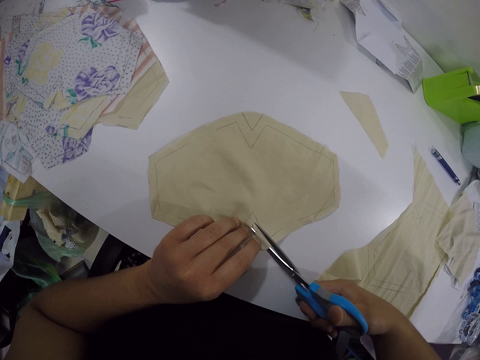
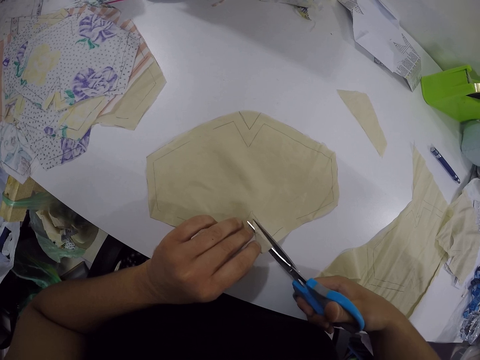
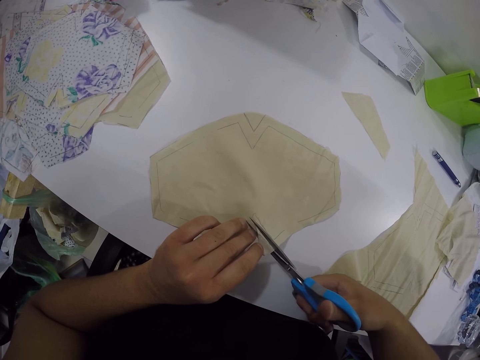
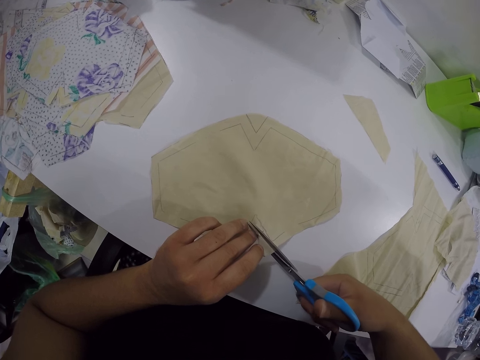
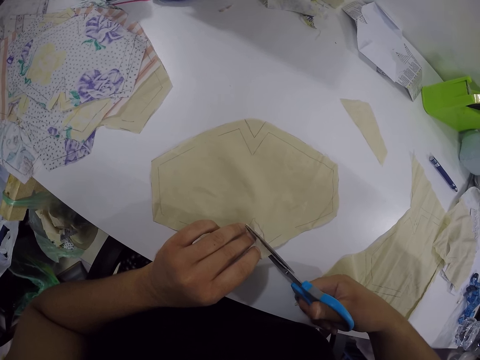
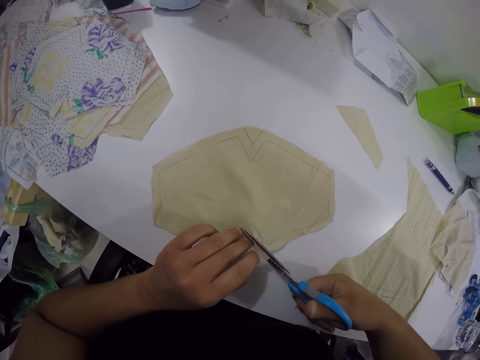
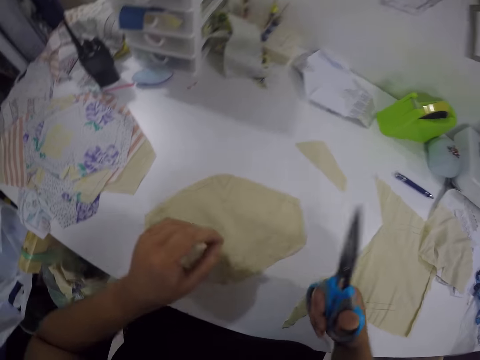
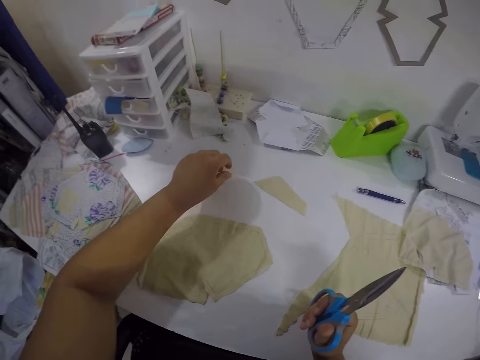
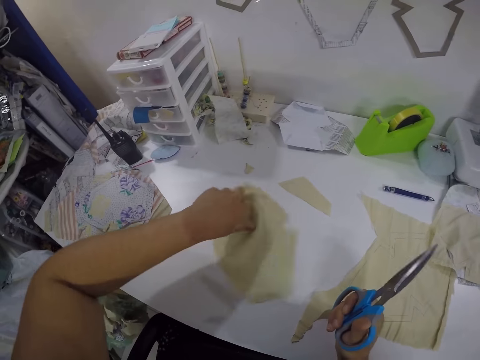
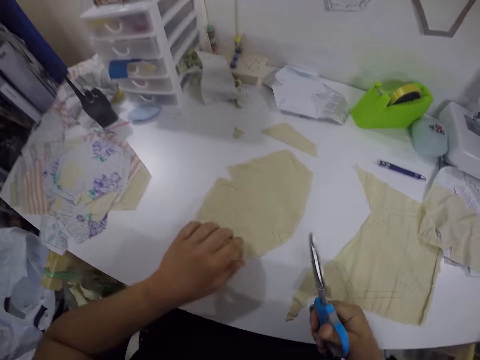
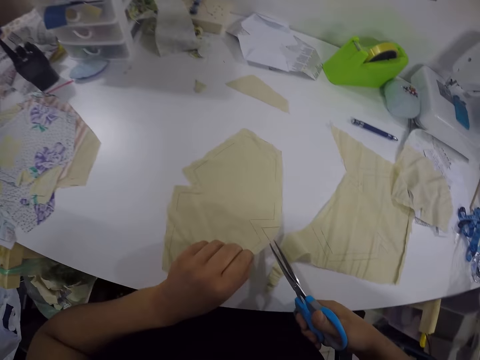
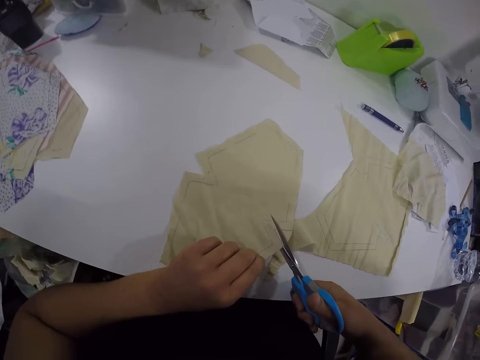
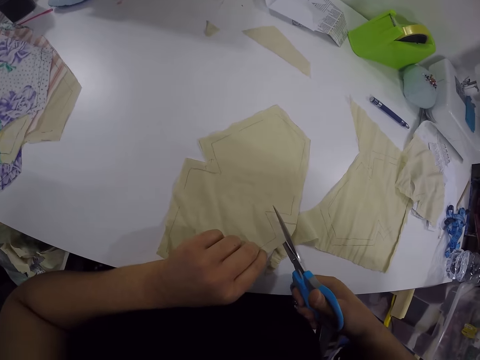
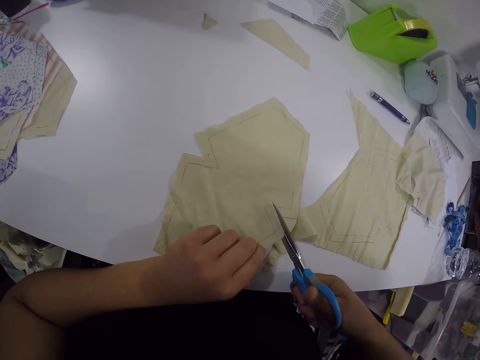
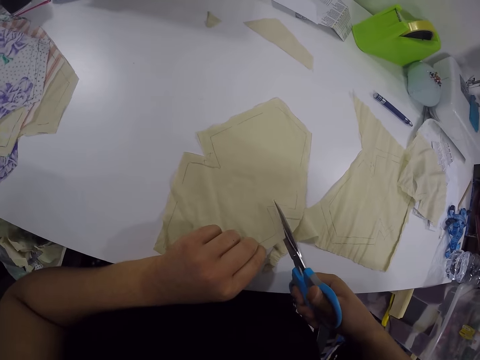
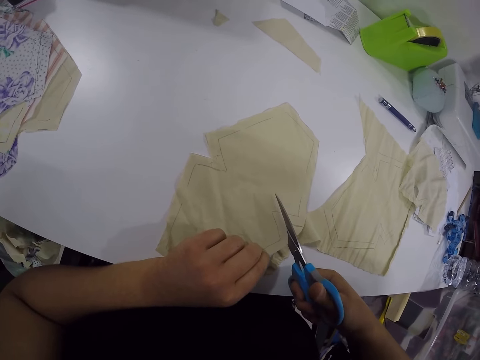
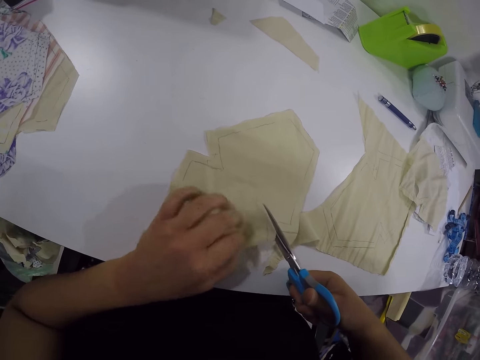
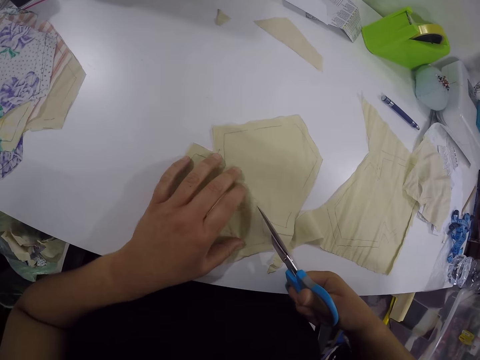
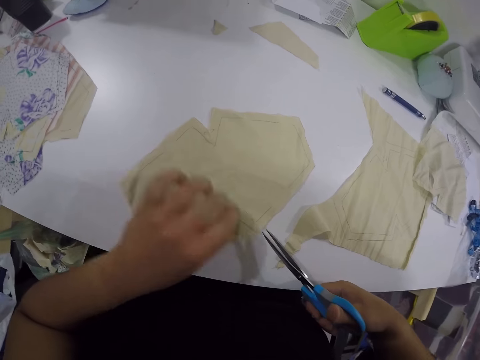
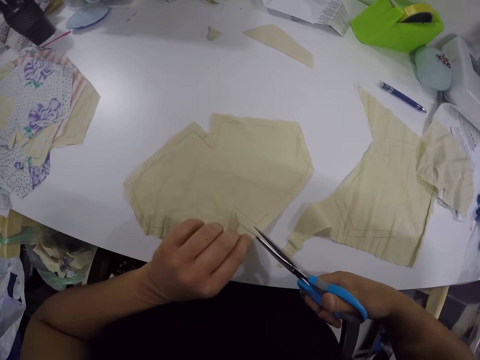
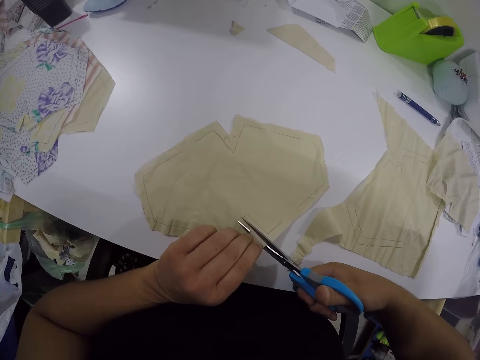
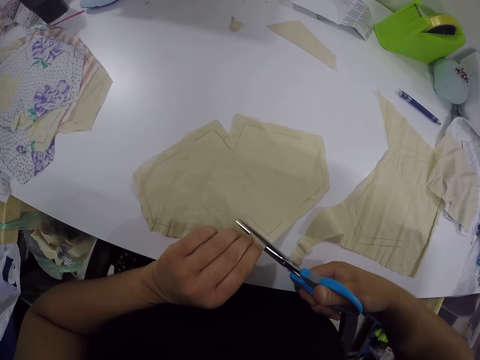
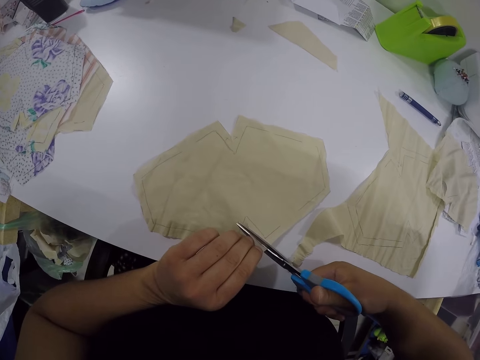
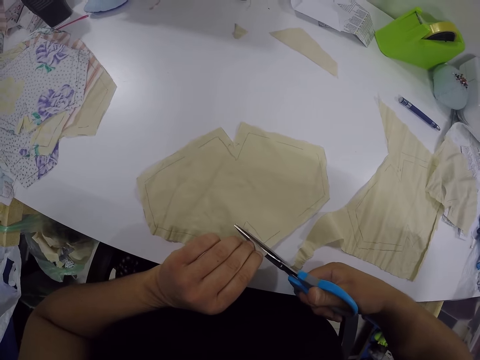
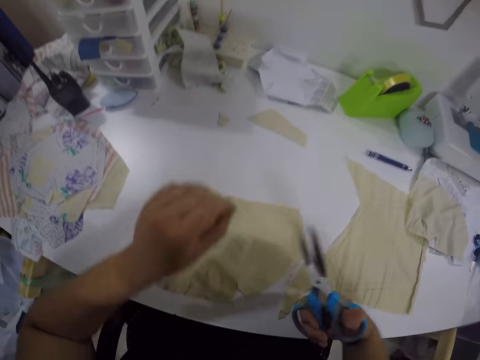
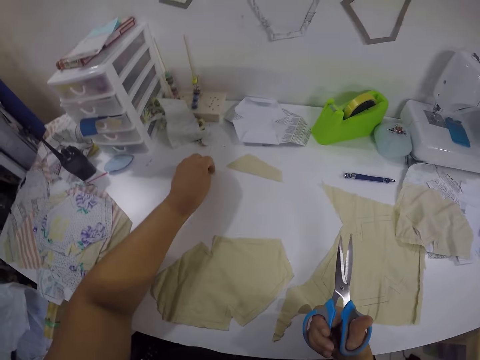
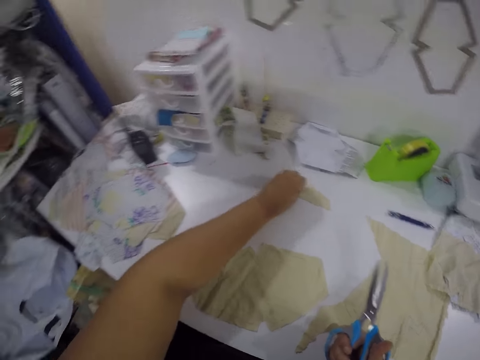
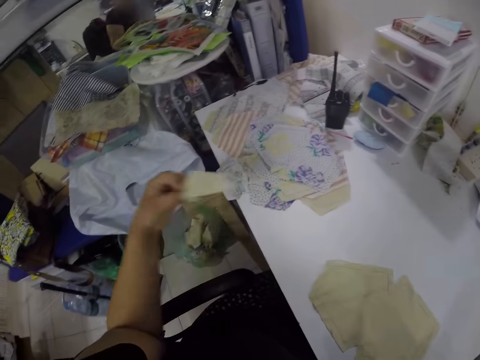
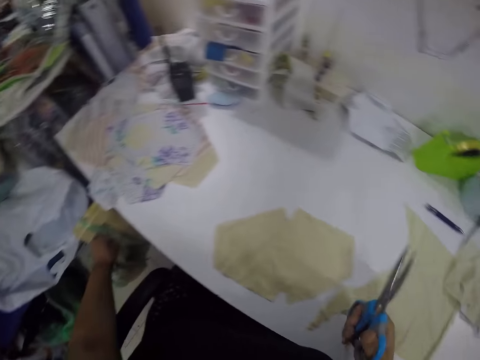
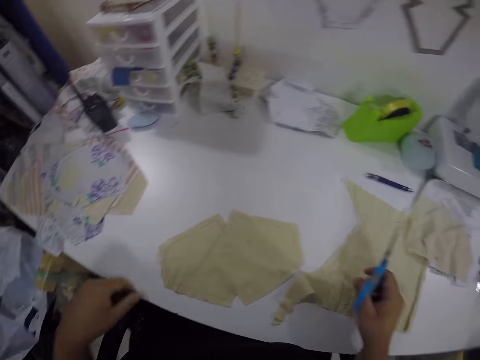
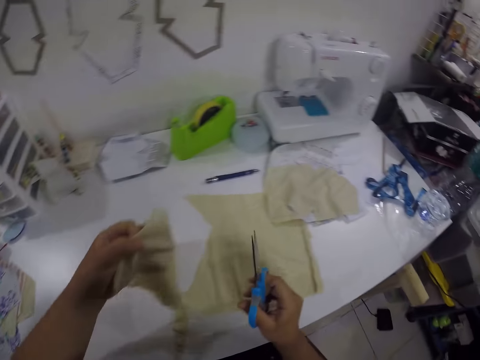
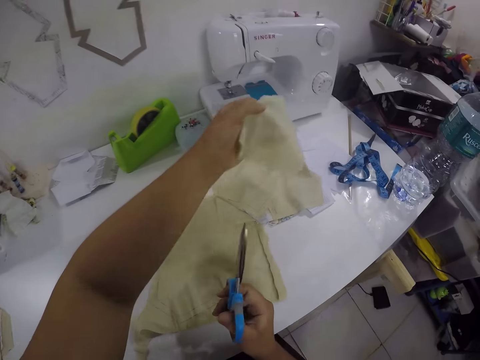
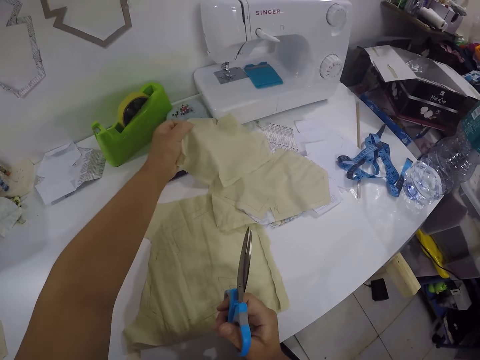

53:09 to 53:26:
The camera wearer cuts a cloth with scissors. She raises her hands. She puts a tiny piece of fabric on the table with her left hand. She rotates the cloth with her left hand. She adjusts the piece of fabric on the table with her left hand. She holds the cloth with her left hand. She cuts the piece of fabric with the pair of scissors in her right hand. She holds the cloth with her left hand. She holds it again. She cuts the cloth with the scissors. She raises her left hand with the cloth. She picks up the tiny pieces of fabric on the table with her left hand. She drops the cloth on the table. She puts the tiny pieces of fabric in the basket on the floor with her left hand. She throws the cloth in her left hand. She looks around. She lifts the piece of fabric from the table with her left hand. She drops the piece of fabric in her left hand on a second piece of fabric on the table.
